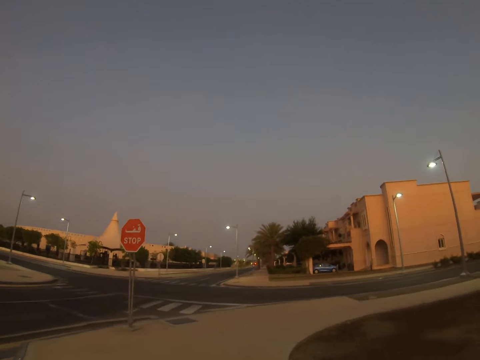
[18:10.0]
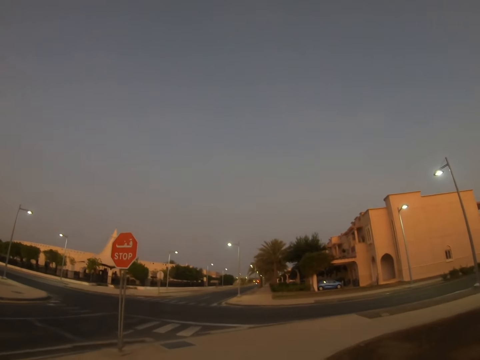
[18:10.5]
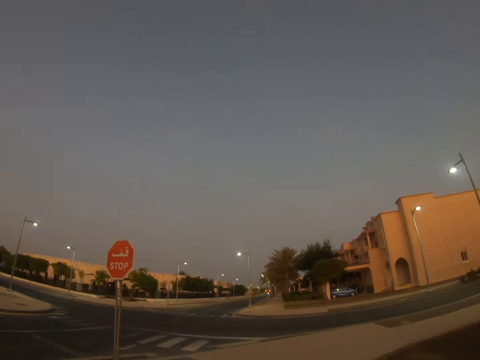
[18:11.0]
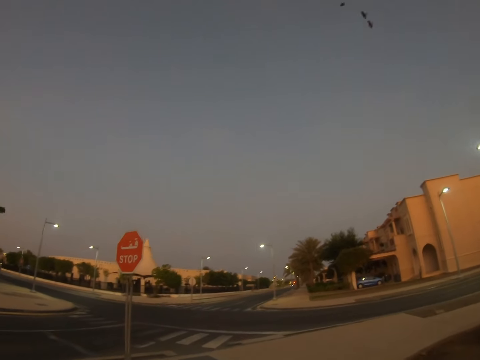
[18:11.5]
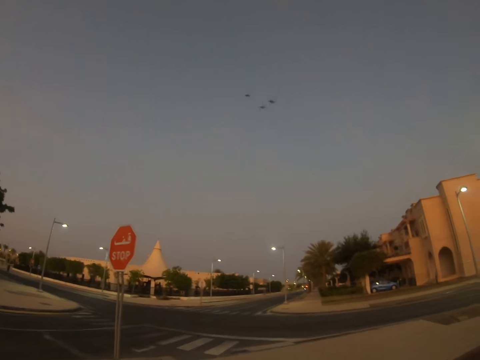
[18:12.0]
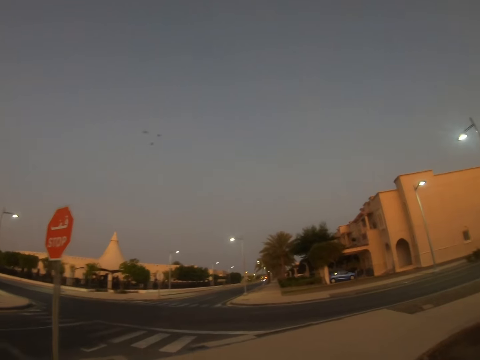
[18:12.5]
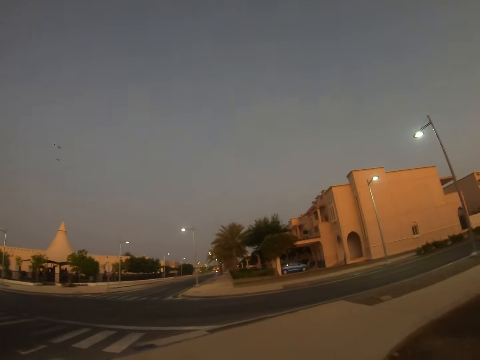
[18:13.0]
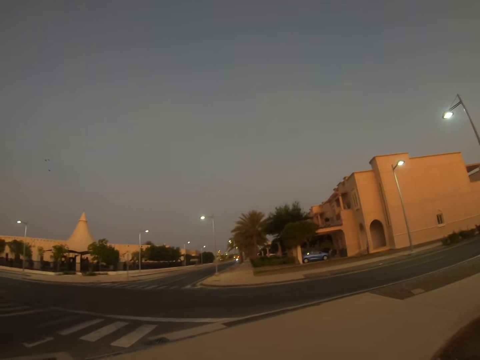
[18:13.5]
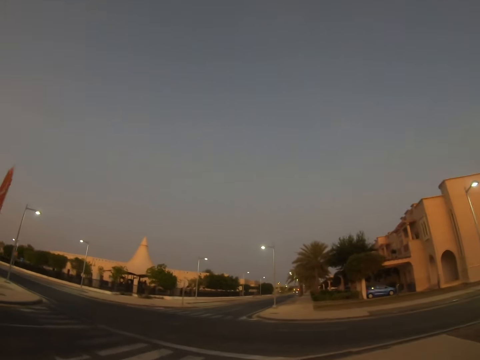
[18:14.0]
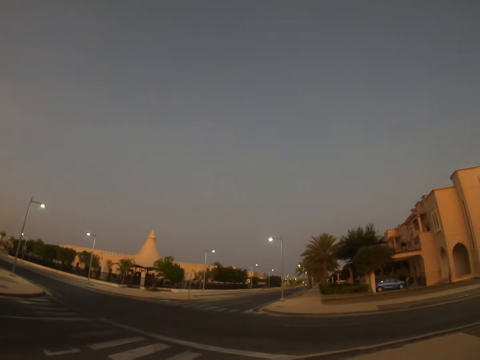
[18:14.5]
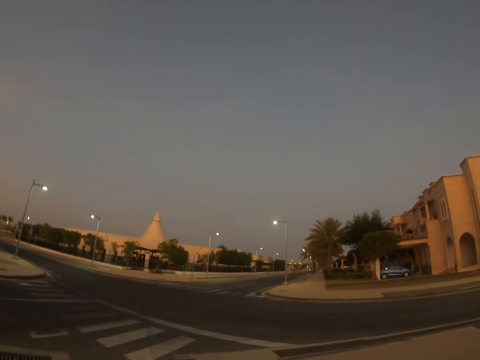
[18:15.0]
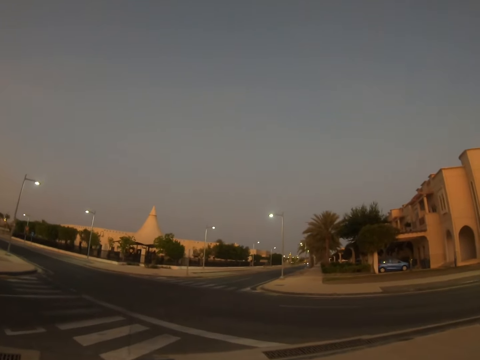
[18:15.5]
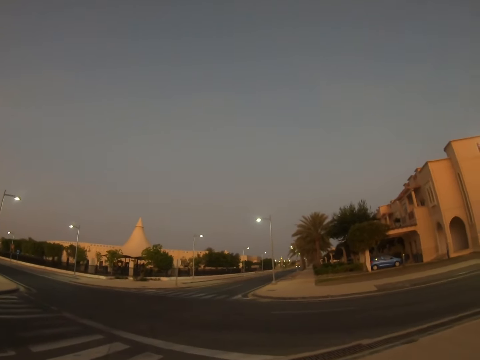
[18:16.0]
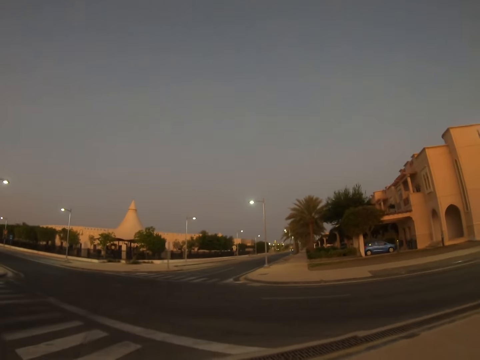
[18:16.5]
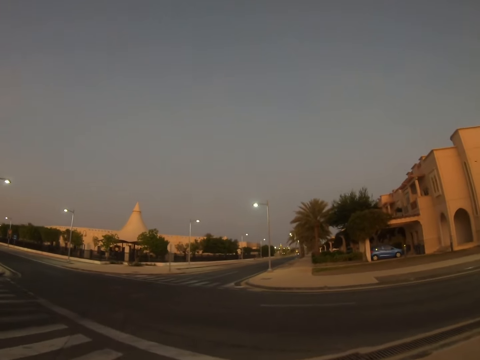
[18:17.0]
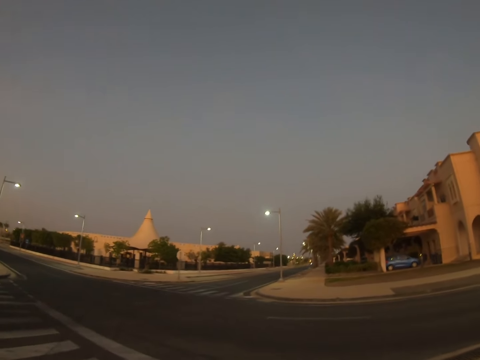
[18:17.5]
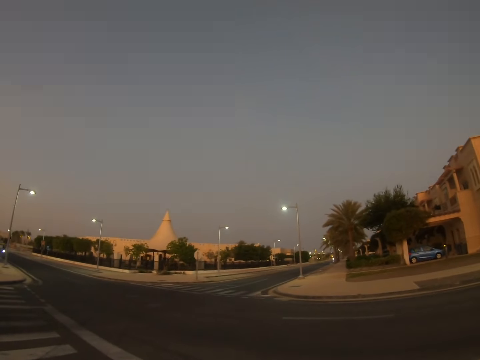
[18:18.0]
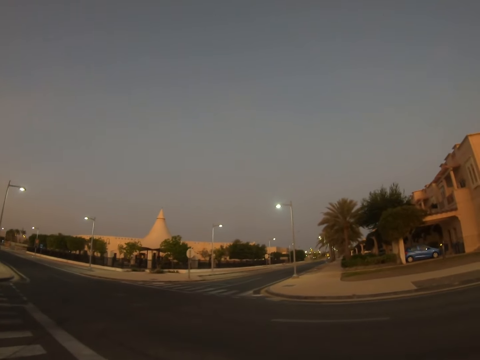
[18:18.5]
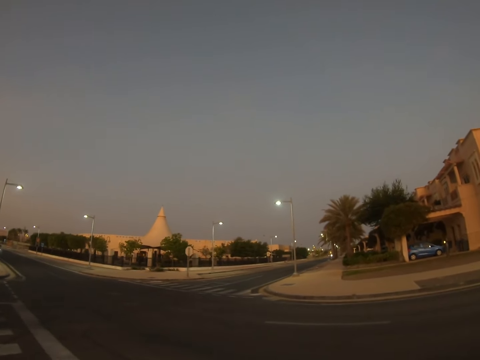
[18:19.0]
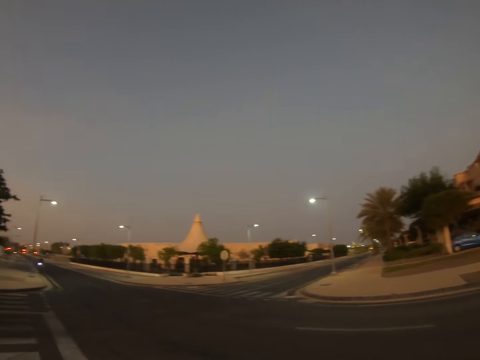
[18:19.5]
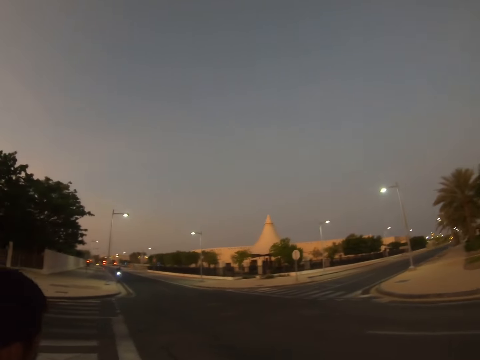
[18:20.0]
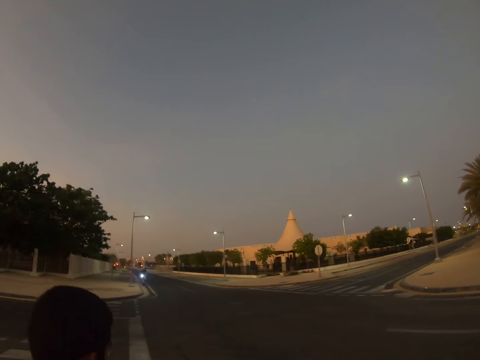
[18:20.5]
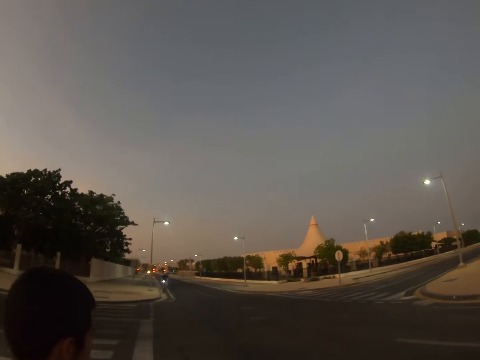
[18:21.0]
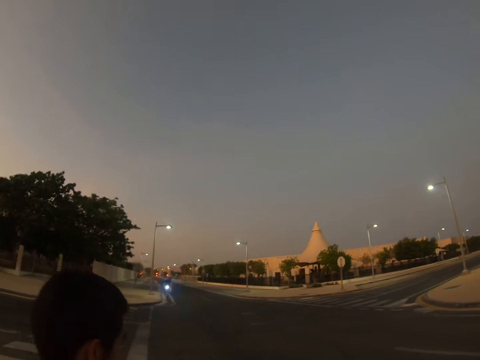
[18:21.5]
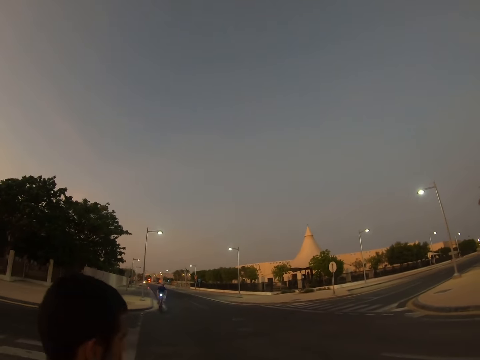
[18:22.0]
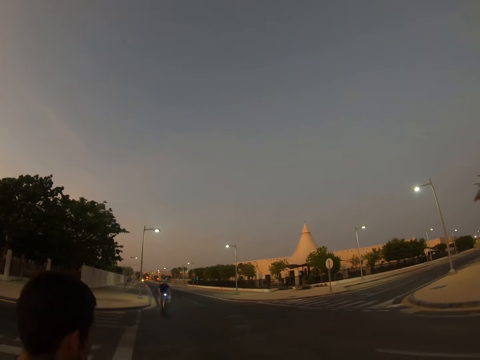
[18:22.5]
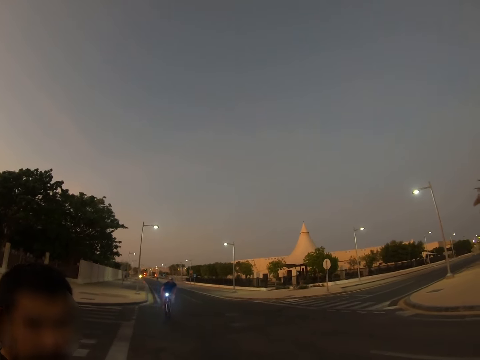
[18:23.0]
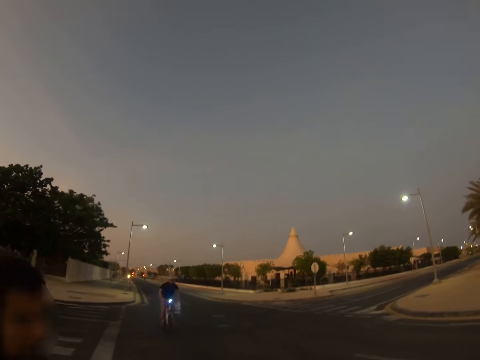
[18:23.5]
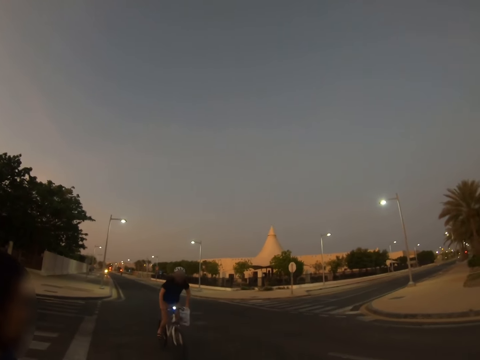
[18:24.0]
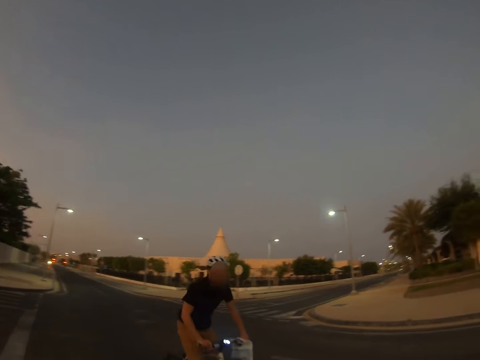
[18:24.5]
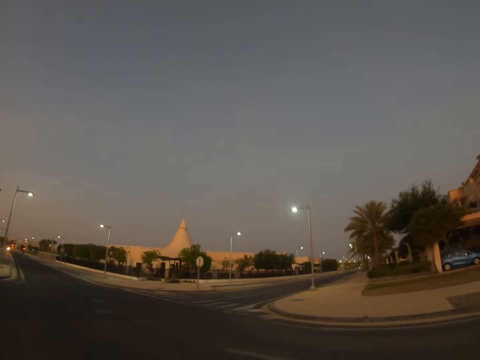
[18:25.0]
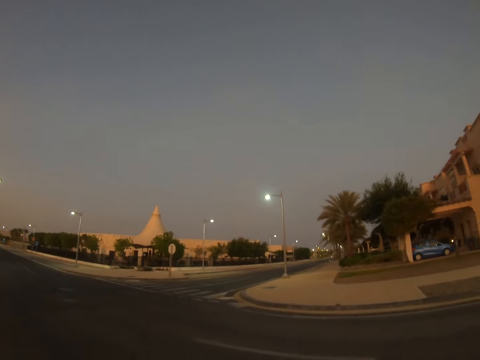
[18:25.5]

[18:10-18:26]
The camera wearer looks around a road. They cross the road. A man walks around the road. Another man cycles on the road.

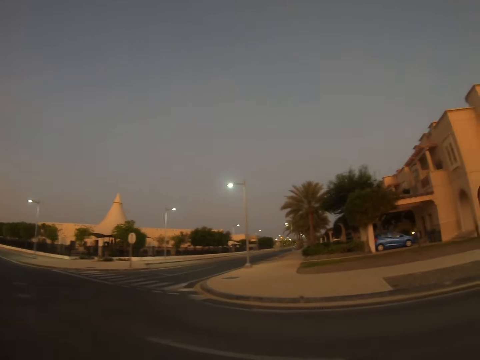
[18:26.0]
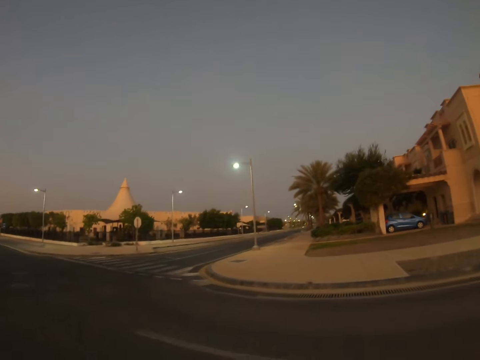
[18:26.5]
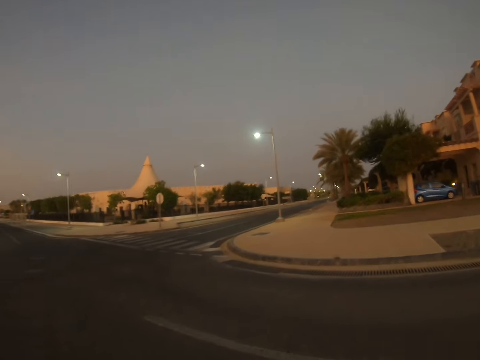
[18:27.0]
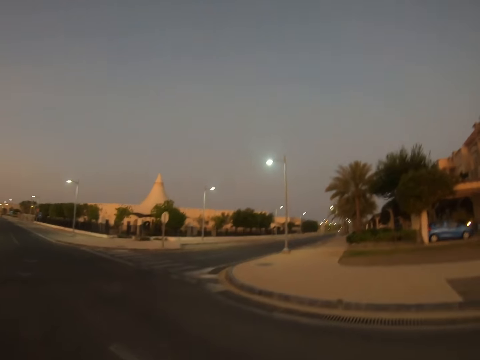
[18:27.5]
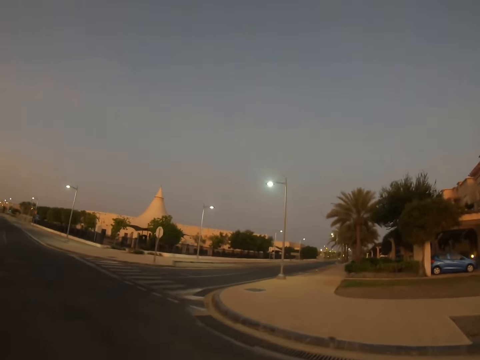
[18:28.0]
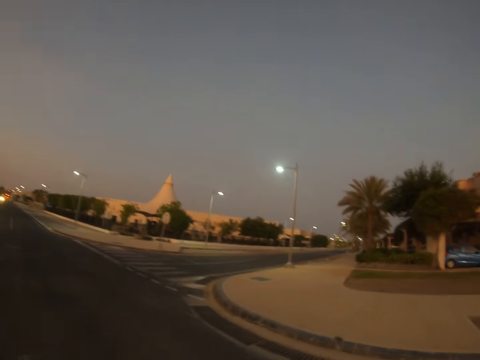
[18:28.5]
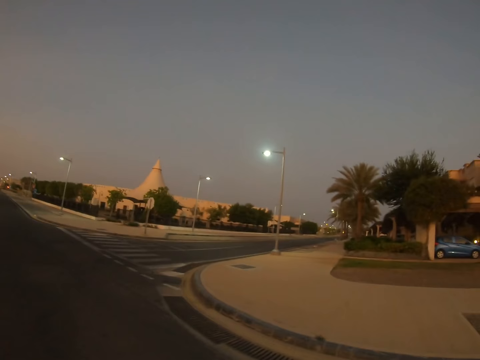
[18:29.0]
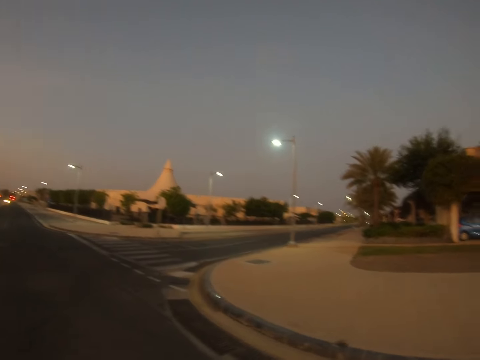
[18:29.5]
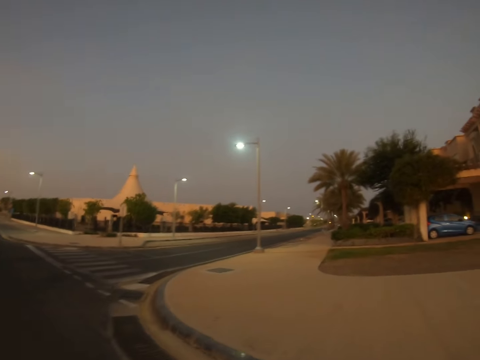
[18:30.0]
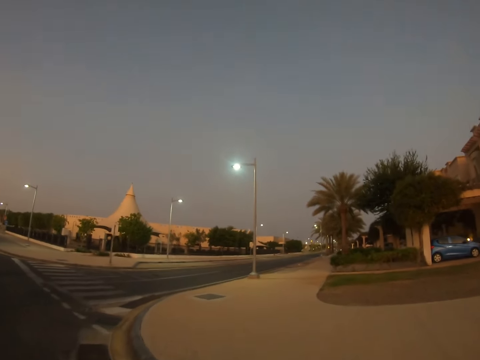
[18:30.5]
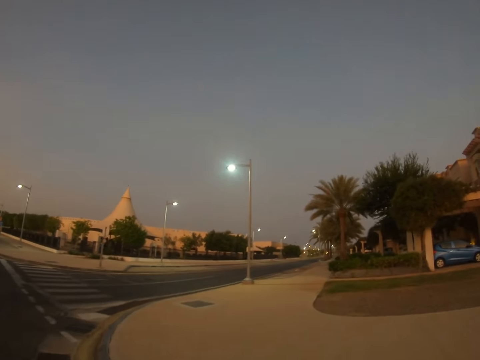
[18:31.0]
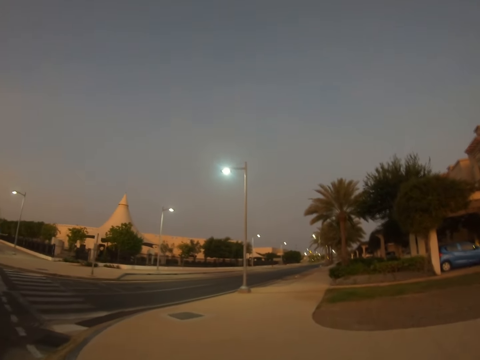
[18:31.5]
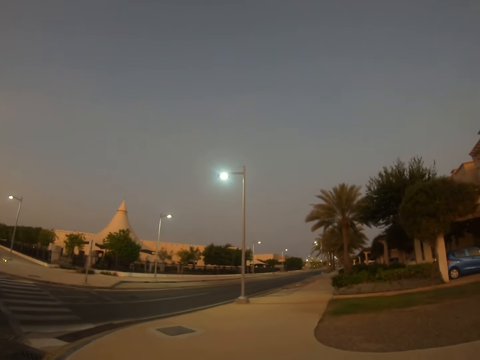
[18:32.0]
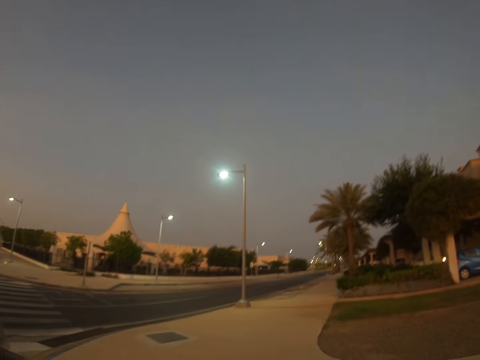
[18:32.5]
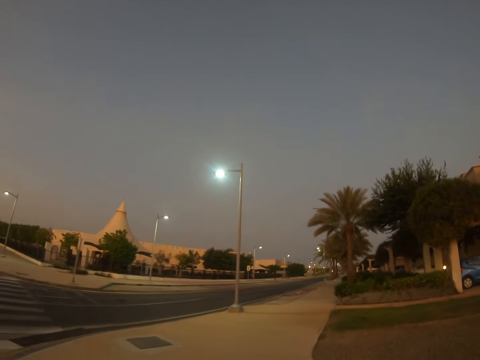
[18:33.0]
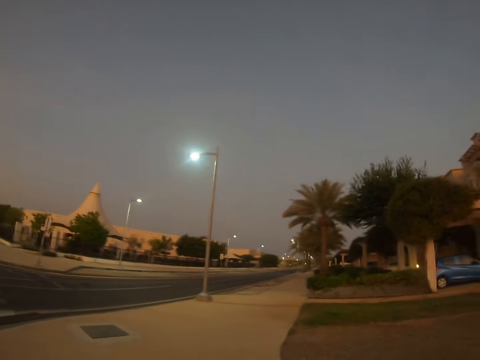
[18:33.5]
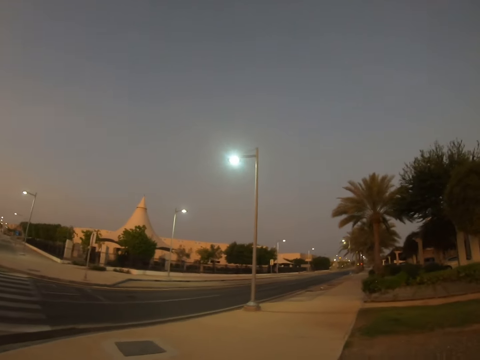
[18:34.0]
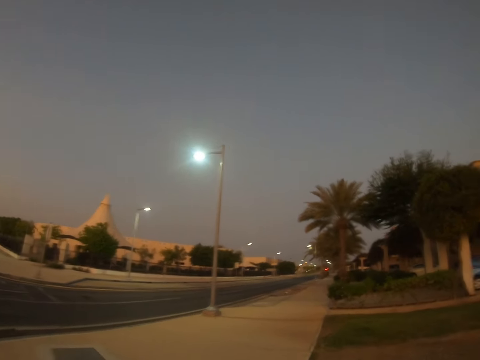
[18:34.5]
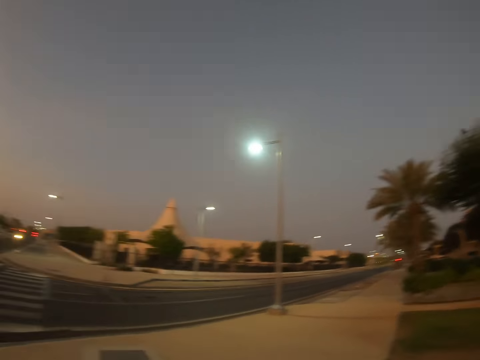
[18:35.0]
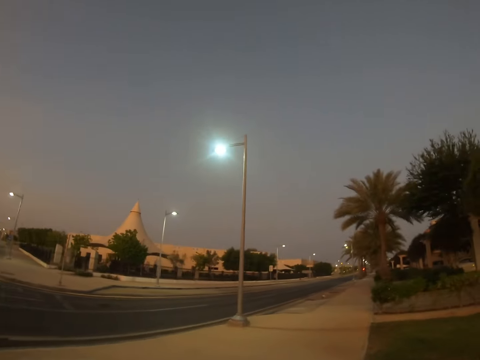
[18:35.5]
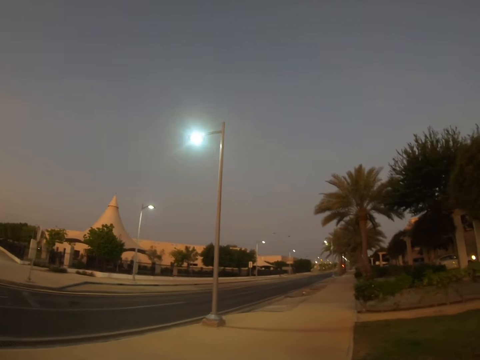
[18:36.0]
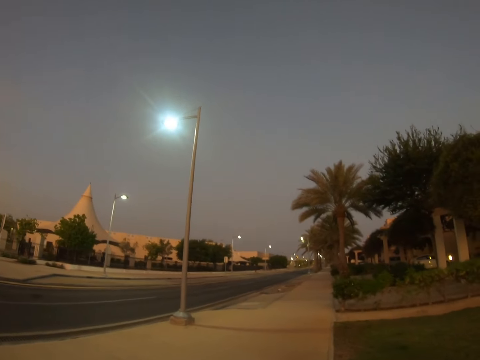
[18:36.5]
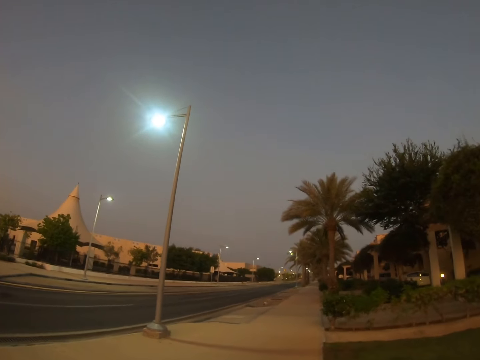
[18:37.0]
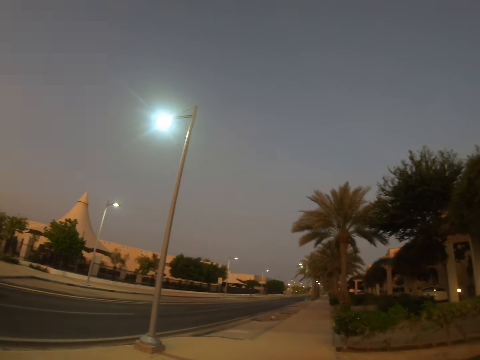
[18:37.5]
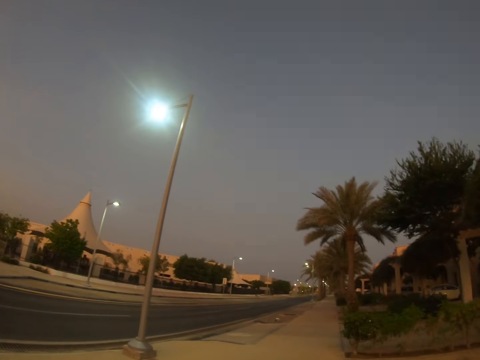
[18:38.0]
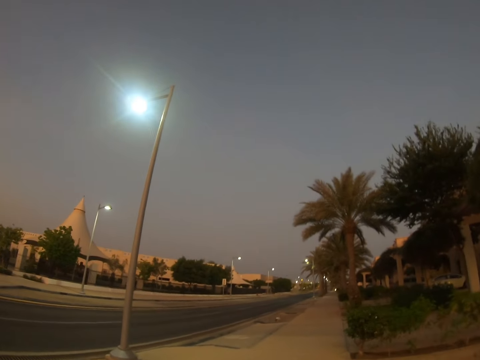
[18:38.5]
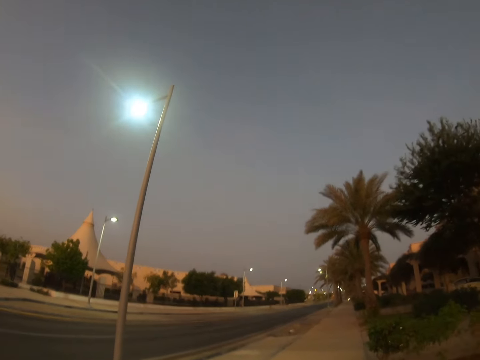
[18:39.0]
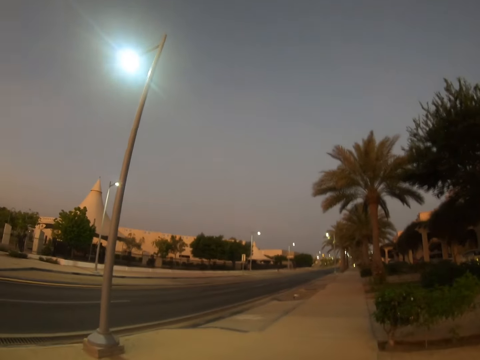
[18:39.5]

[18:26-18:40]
The camera wearer crosses a road. They walk along a walkway. They walk around a sidewalk.
